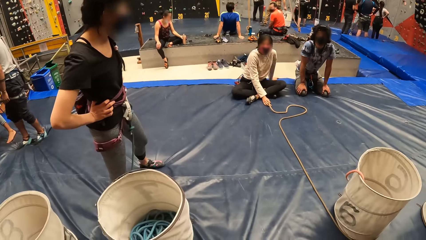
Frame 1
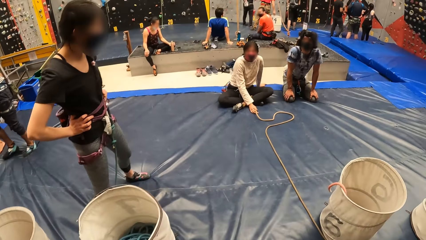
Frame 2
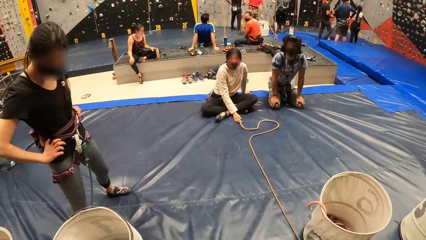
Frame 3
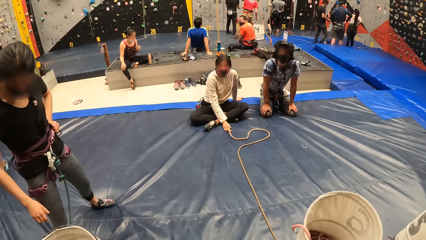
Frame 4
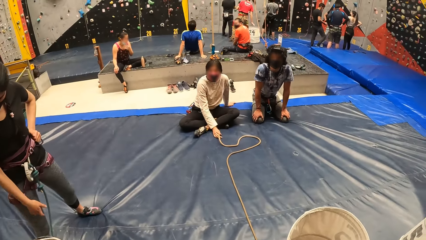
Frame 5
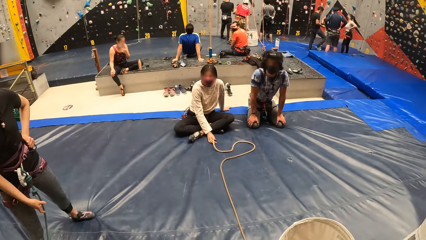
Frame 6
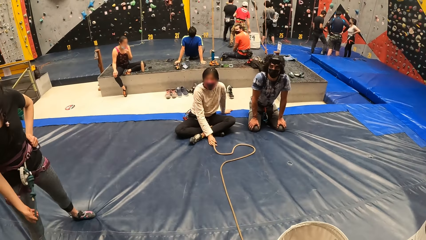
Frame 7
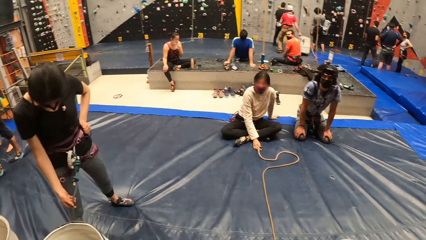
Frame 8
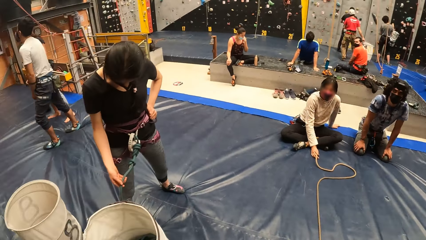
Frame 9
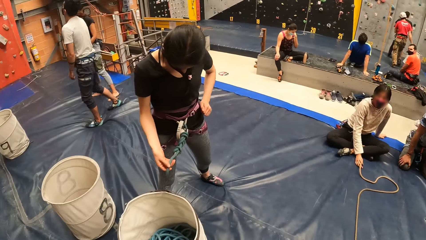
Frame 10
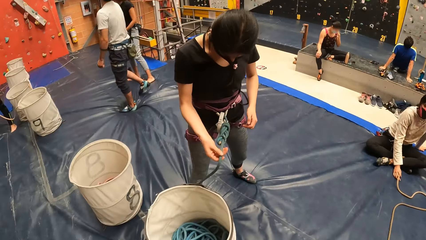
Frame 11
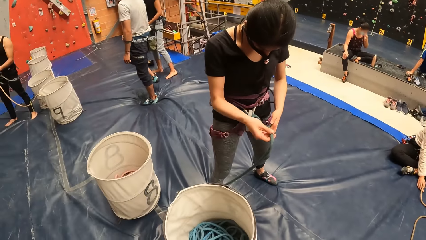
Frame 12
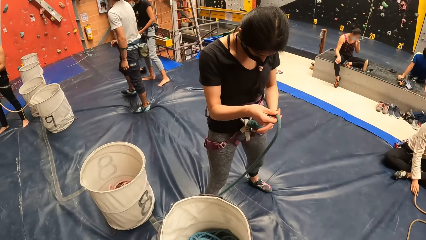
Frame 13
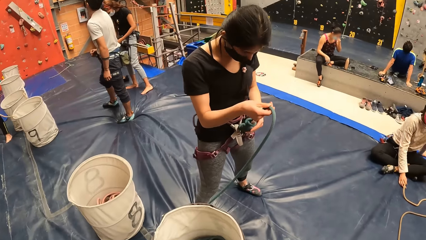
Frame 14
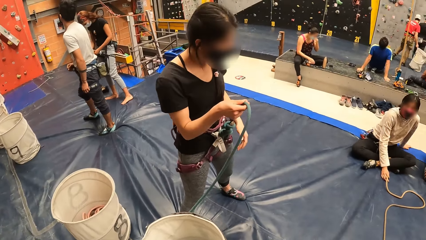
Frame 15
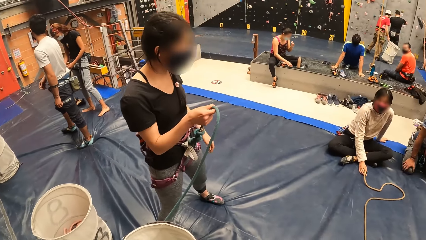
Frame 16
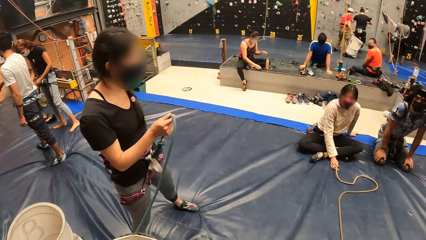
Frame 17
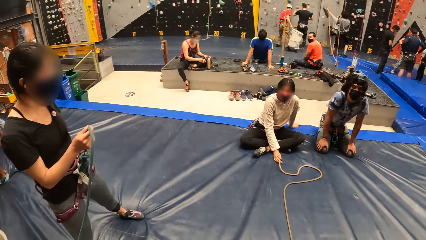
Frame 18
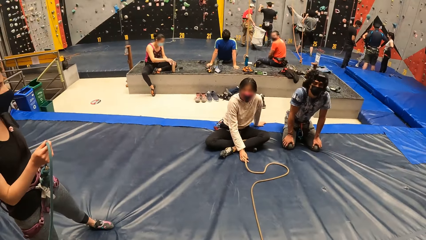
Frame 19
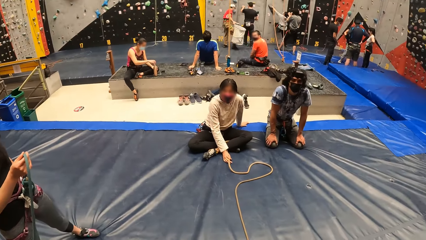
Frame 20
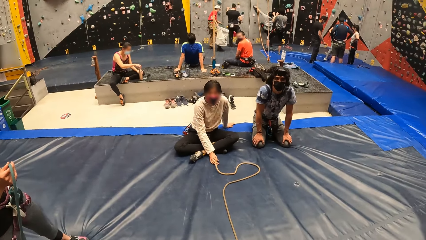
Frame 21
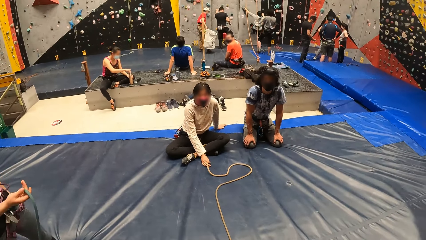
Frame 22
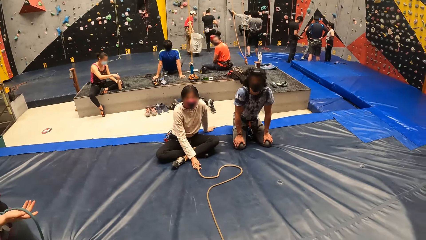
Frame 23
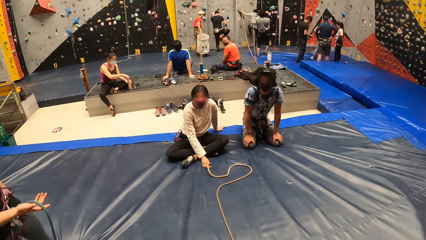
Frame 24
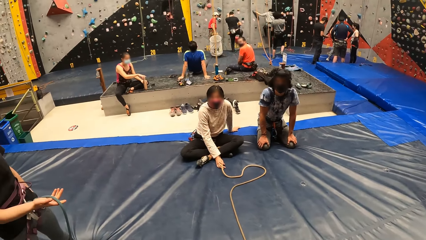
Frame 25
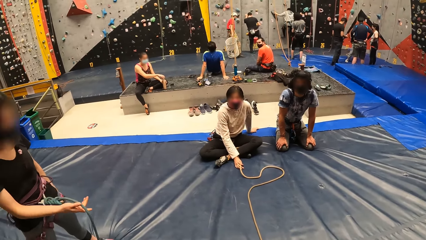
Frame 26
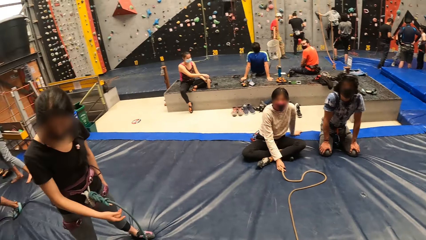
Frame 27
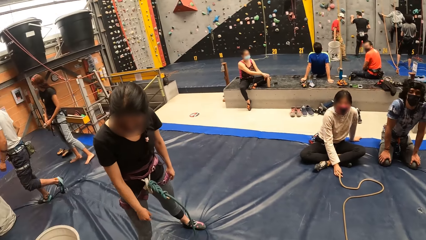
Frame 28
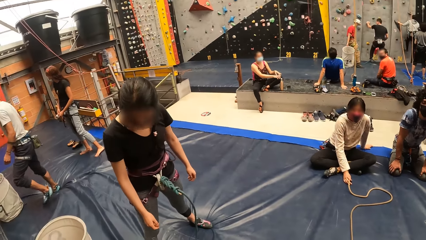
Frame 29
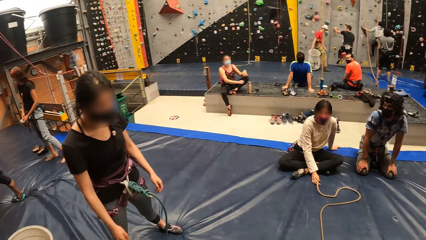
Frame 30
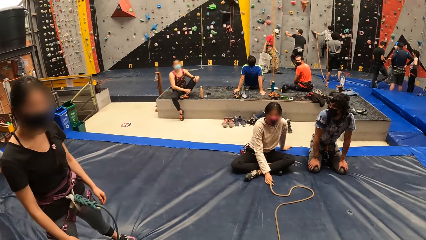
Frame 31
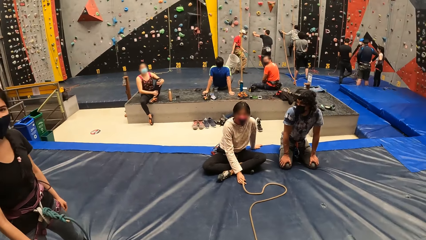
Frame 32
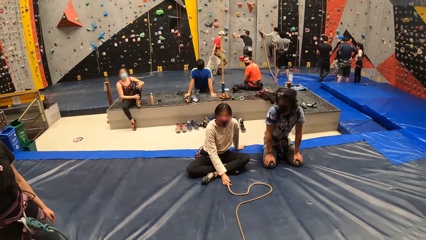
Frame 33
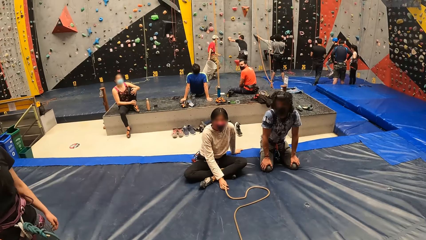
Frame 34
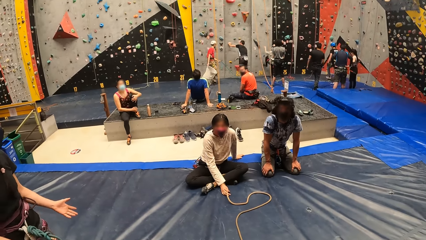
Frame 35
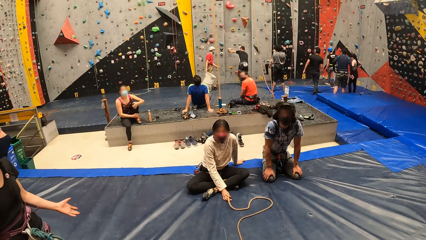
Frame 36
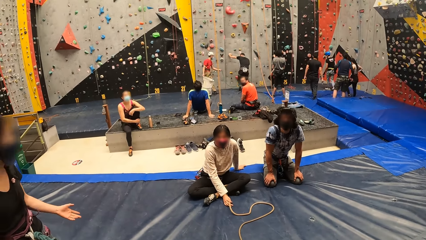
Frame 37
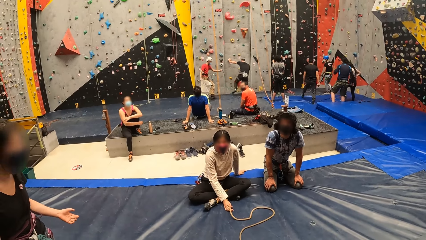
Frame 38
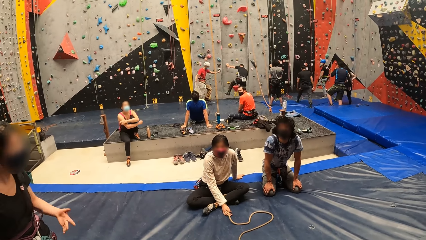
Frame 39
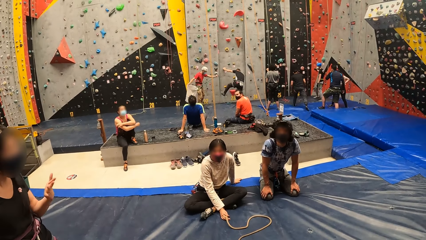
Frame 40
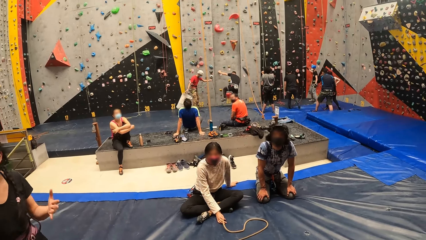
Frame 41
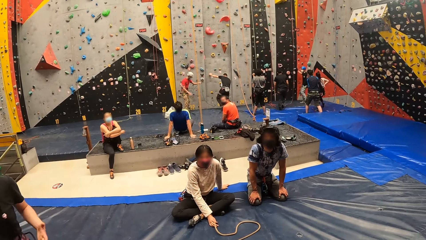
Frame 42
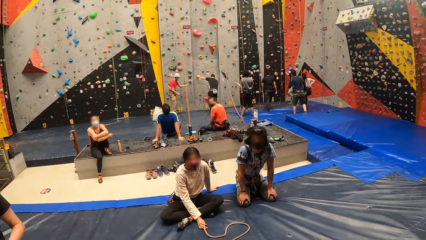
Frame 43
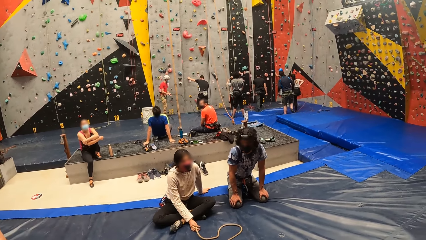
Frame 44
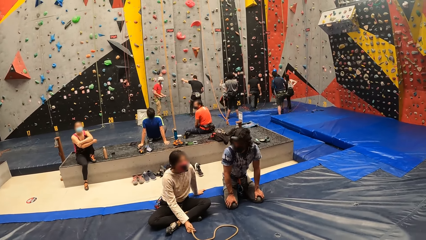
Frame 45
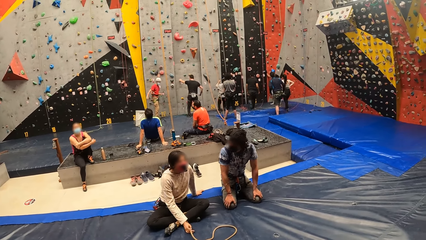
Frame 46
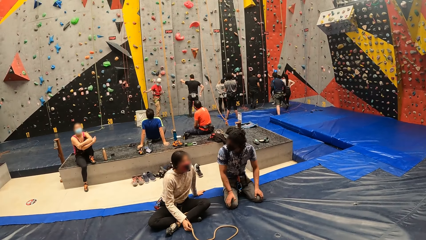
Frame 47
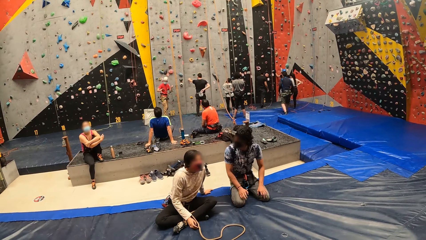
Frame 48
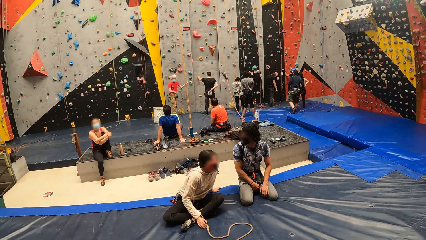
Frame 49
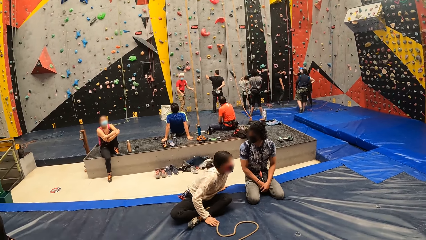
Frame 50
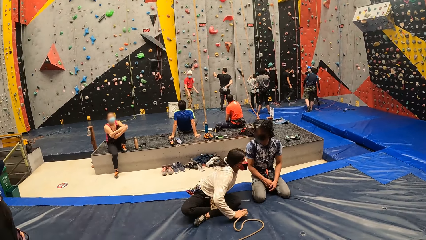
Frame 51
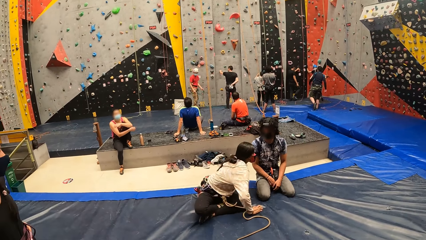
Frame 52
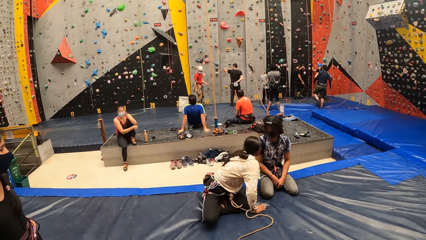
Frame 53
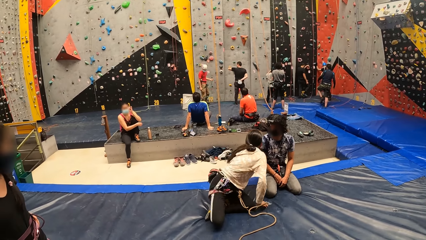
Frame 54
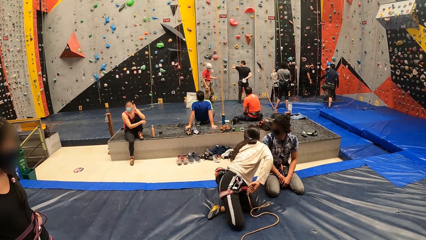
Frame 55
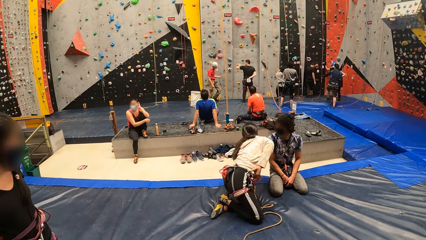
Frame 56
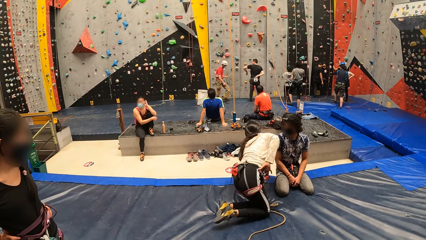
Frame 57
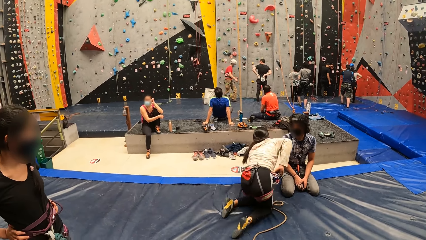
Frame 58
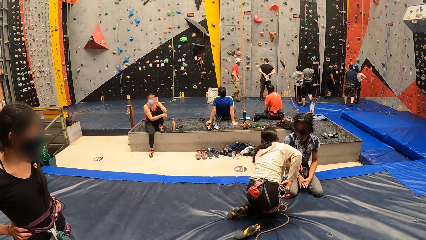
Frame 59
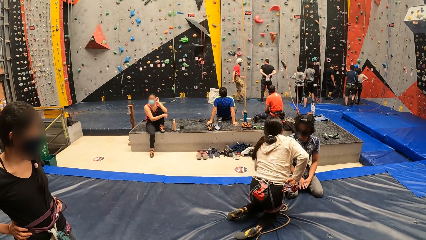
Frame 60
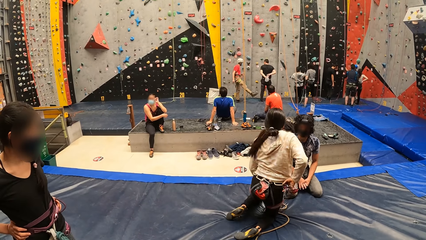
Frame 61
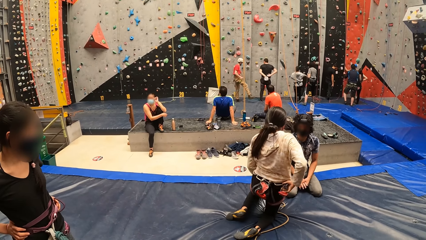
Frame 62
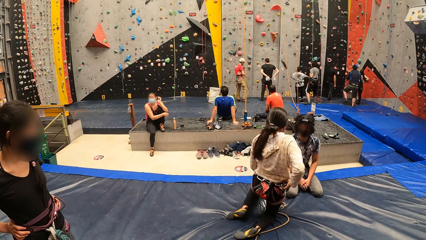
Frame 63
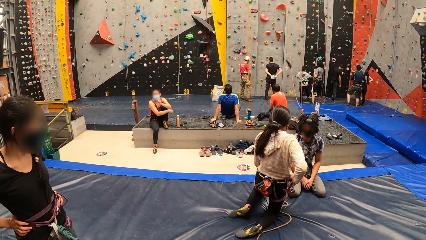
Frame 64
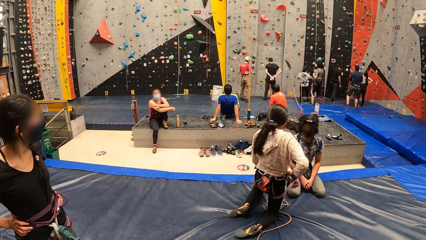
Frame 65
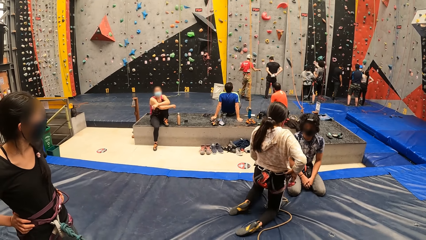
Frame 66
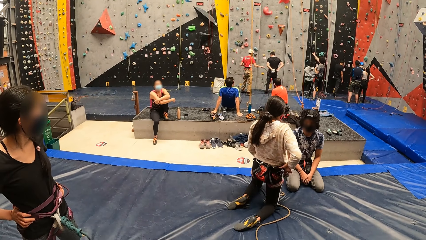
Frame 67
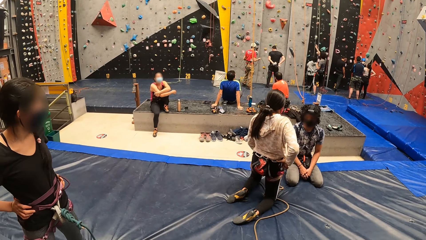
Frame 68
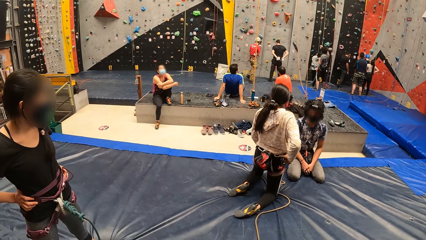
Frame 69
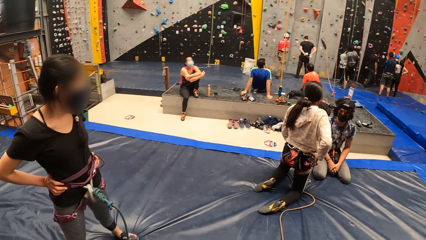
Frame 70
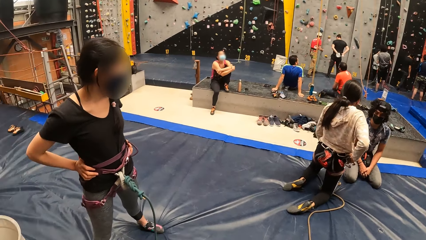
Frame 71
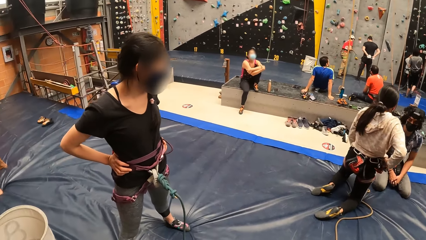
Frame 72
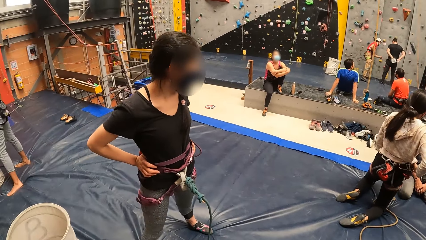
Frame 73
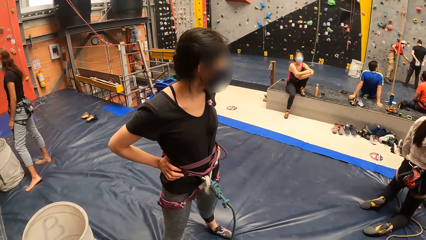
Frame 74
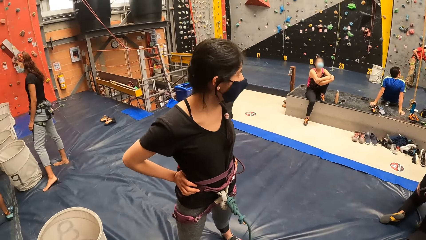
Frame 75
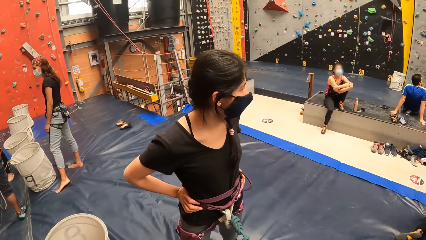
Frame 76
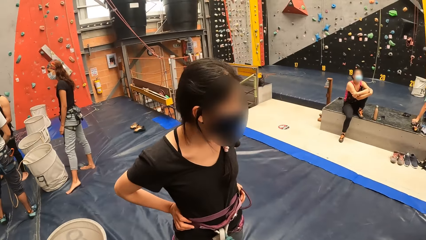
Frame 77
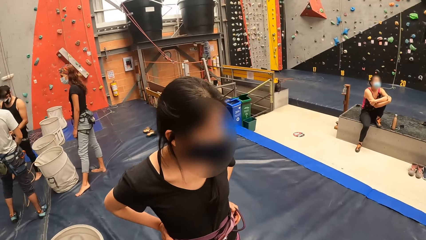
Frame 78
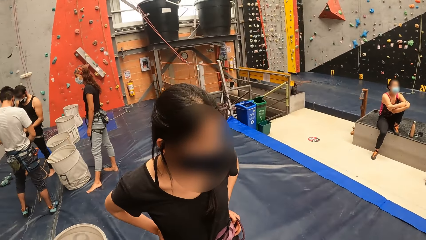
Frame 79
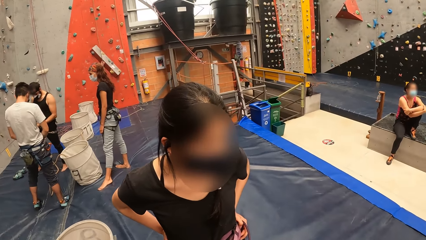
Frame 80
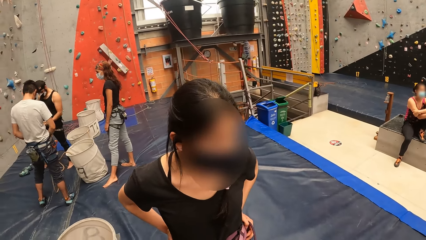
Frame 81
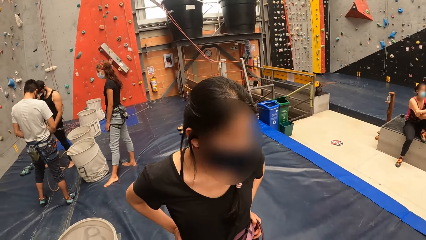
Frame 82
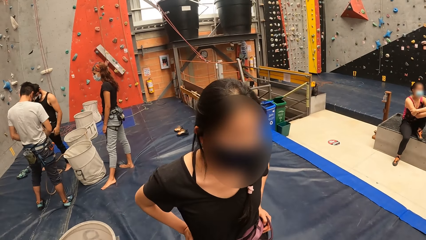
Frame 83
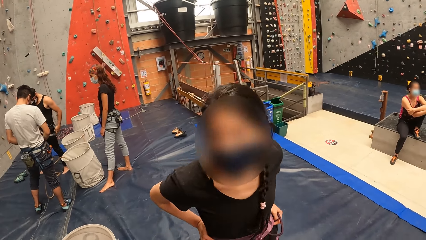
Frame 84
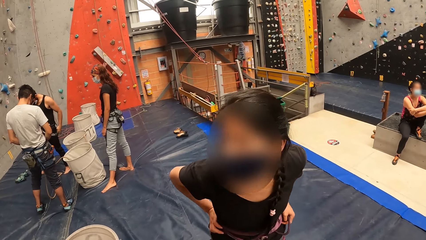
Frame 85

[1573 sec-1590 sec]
The woman moves a leg and holds the bouldering rope. The camera wearer looks around the room. The woman moves the hands. Another woman kneels on the floor. The camera wearer looks at the first woman.
